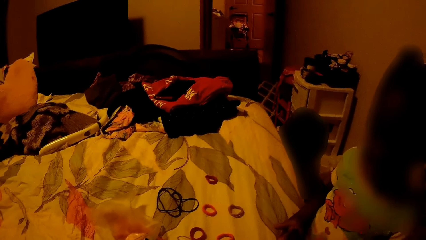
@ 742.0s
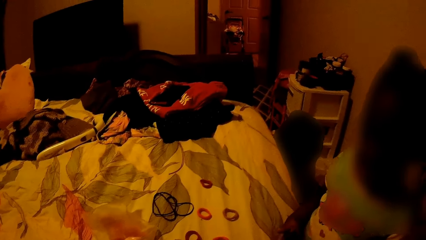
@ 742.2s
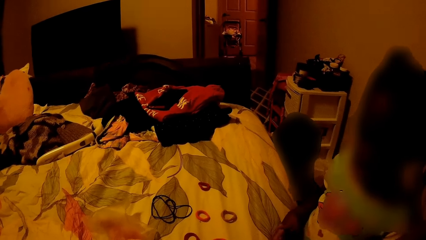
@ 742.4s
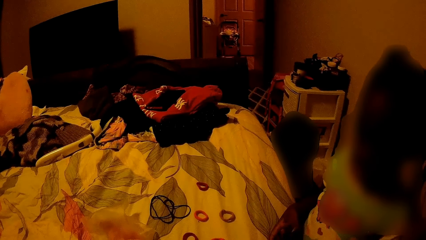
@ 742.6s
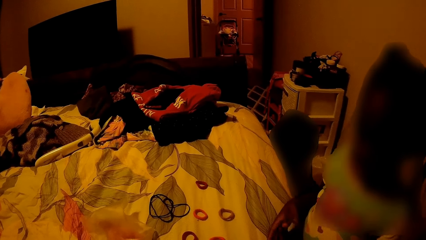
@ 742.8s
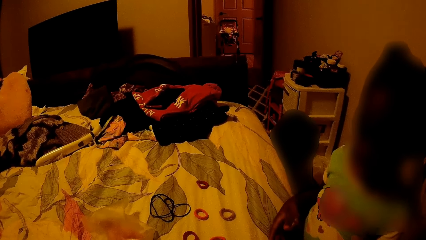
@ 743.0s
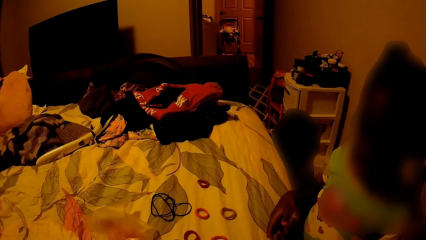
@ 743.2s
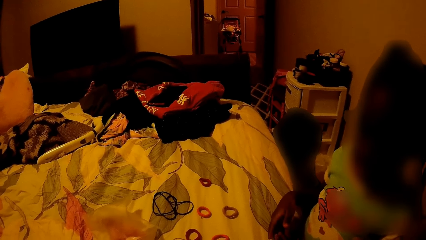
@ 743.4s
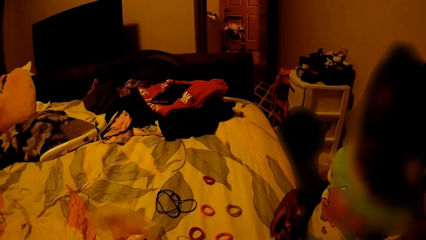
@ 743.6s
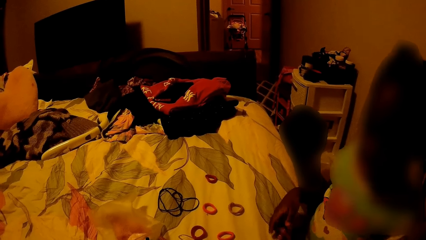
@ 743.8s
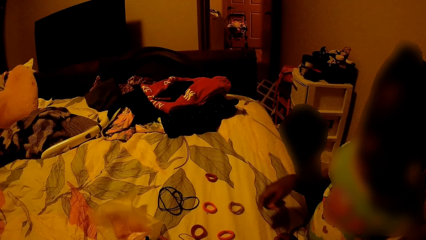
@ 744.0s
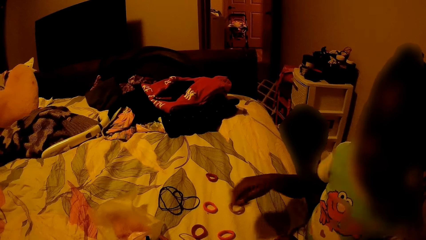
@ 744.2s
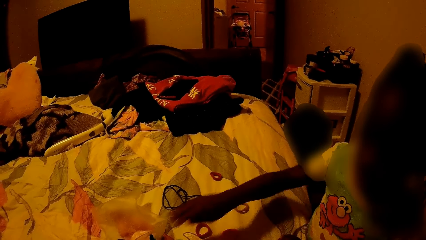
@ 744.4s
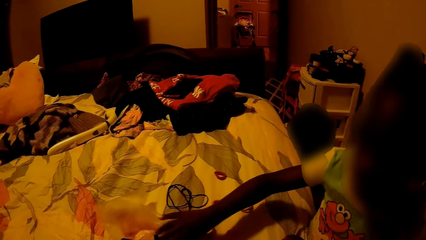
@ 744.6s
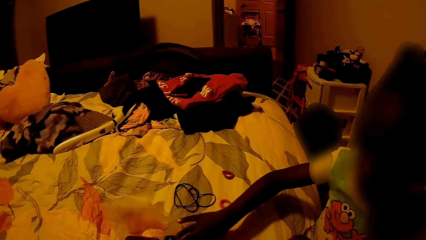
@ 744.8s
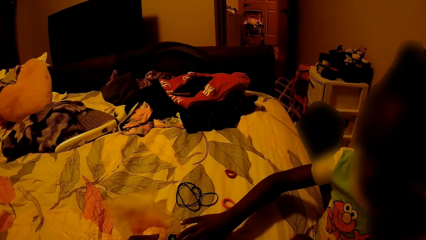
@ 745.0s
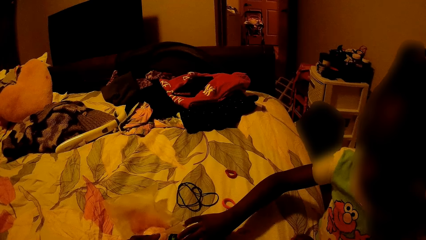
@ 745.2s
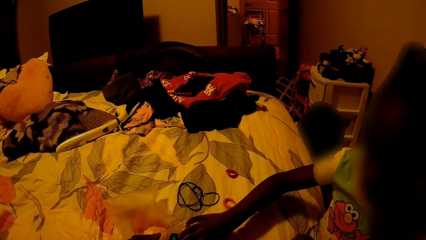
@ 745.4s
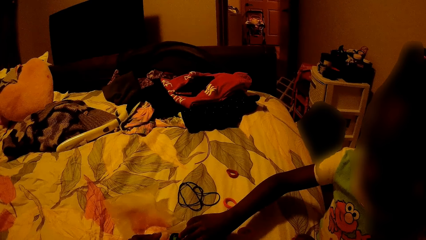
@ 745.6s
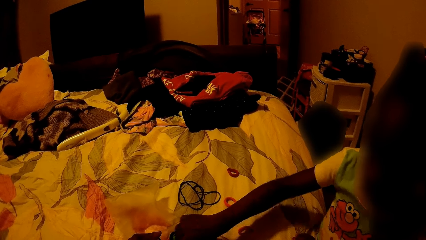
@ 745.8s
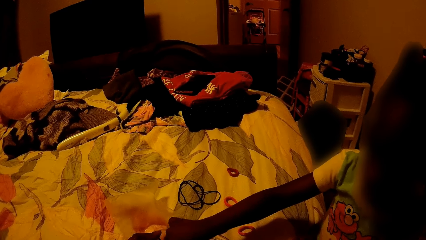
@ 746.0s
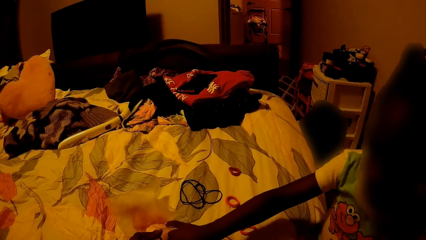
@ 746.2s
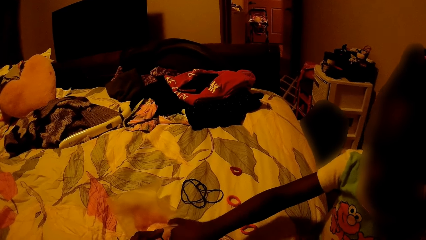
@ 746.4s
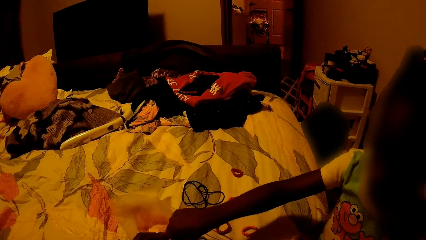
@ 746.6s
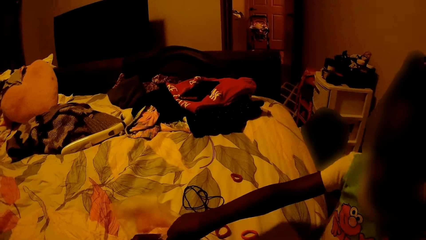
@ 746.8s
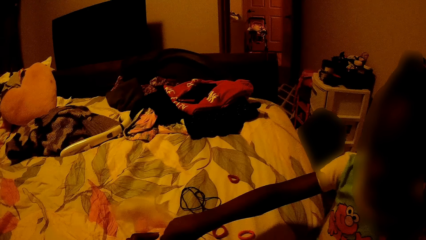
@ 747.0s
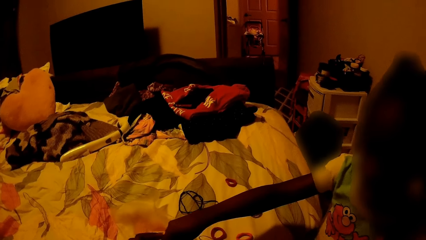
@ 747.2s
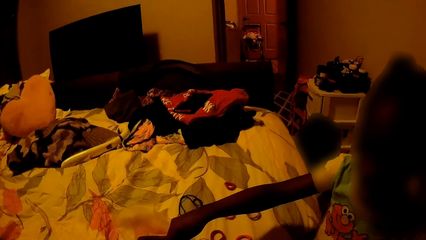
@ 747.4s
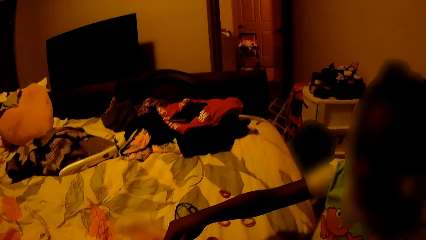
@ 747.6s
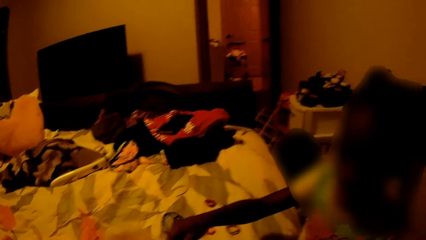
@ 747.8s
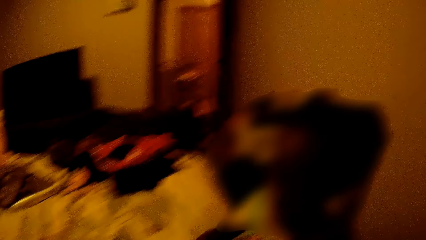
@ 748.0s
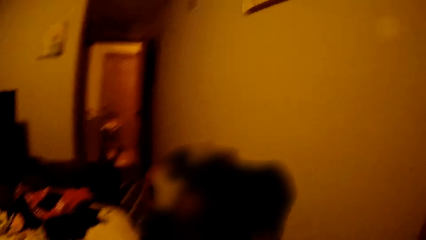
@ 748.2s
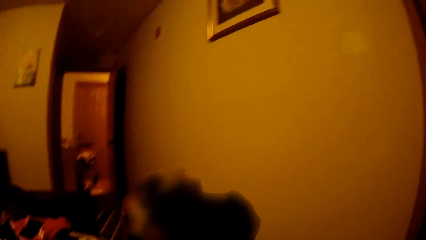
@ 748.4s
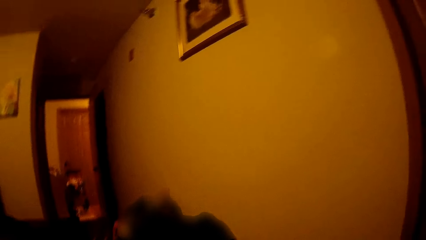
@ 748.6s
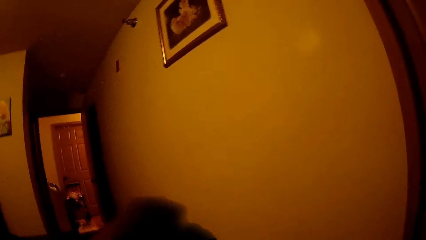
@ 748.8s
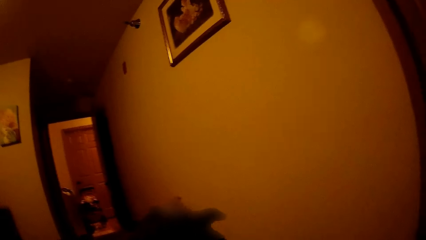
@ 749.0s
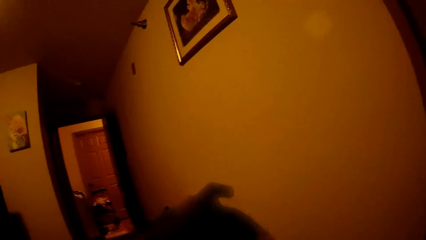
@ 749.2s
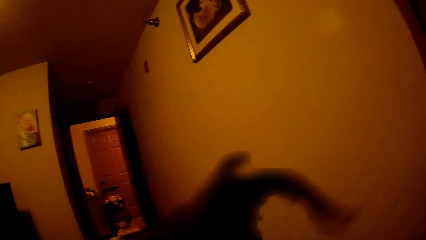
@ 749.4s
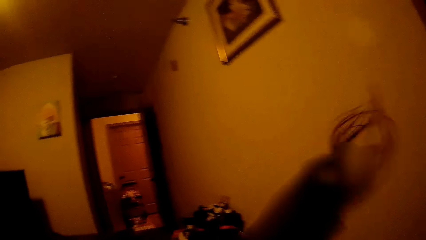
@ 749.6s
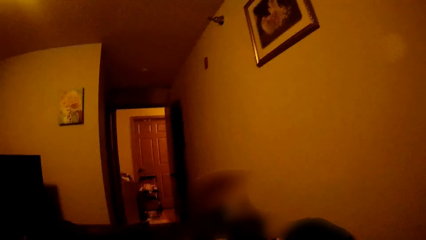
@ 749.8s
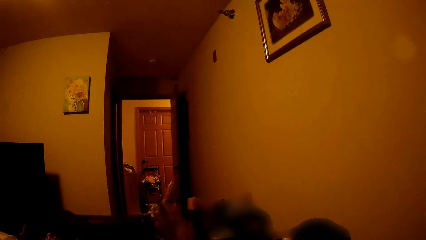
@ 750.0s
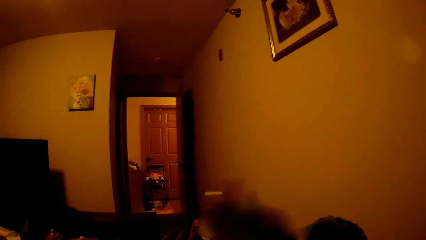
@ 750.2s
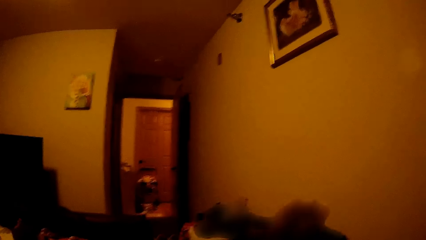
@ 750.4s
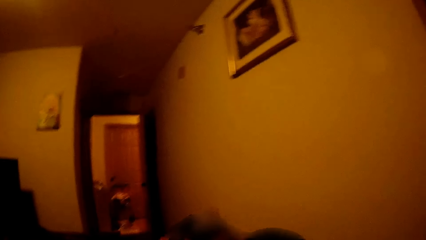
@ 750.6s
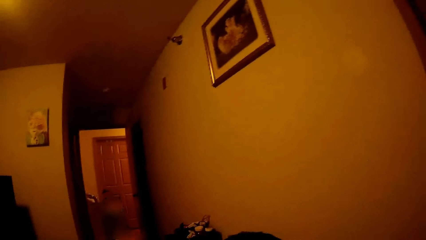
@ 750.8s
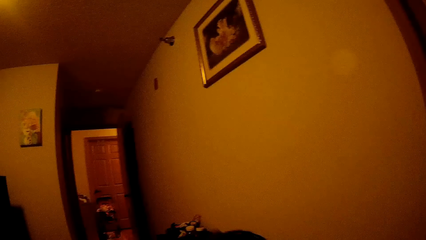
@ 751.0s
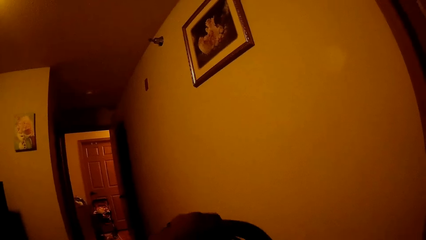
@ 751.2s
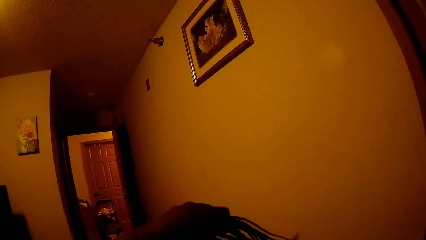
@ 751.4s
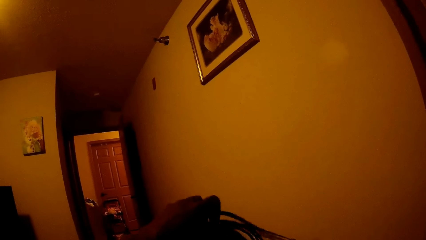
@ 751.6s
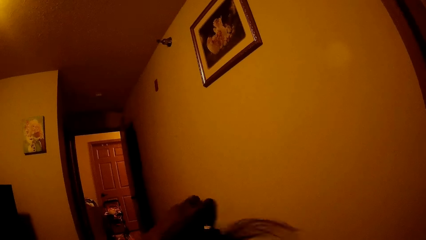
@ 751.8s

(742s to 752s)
The child picks a hair band from the bed with her right hand. The child touches the hair bands. The camera wearer looks around. She styles the child's hair with a hair band in her hands.

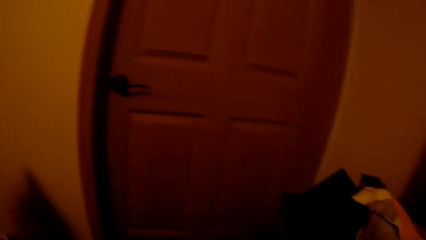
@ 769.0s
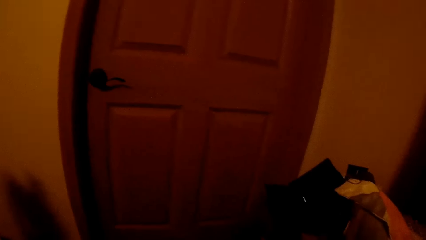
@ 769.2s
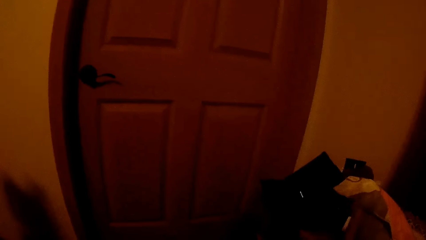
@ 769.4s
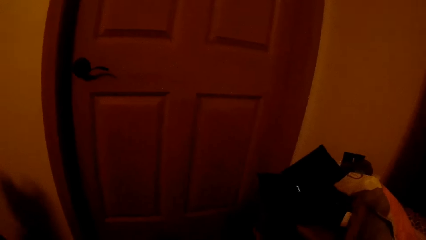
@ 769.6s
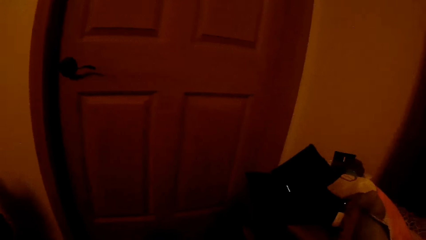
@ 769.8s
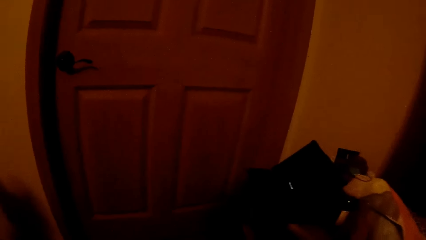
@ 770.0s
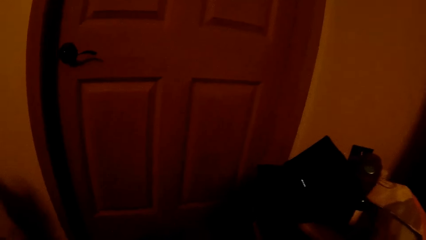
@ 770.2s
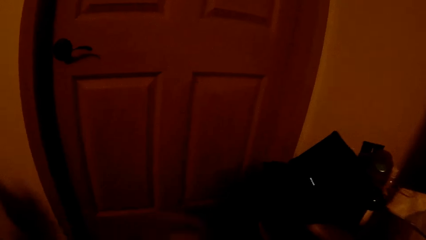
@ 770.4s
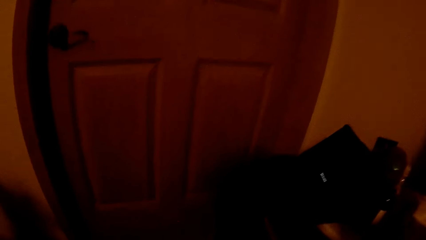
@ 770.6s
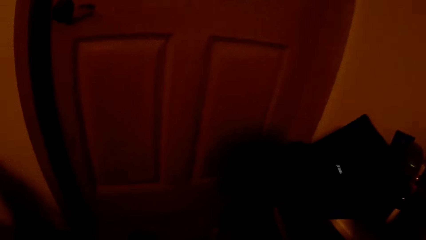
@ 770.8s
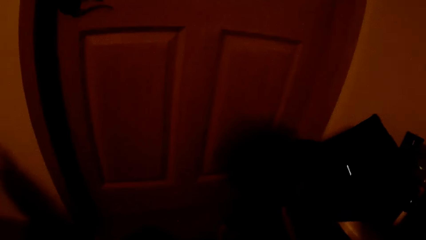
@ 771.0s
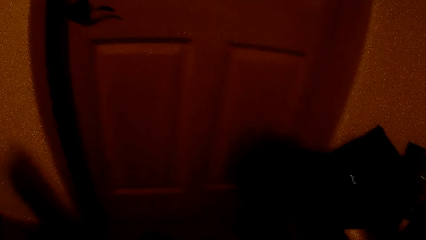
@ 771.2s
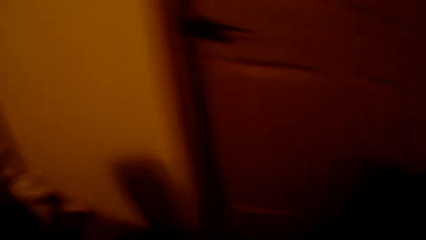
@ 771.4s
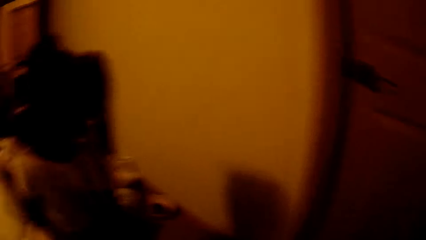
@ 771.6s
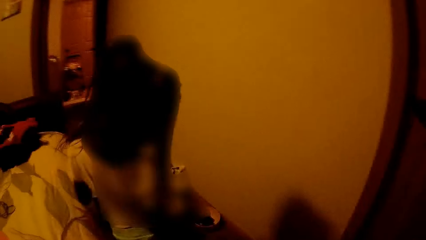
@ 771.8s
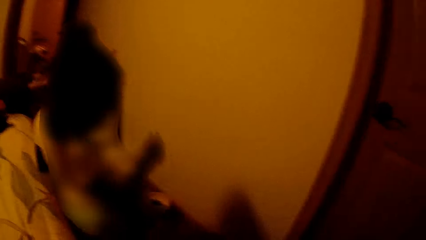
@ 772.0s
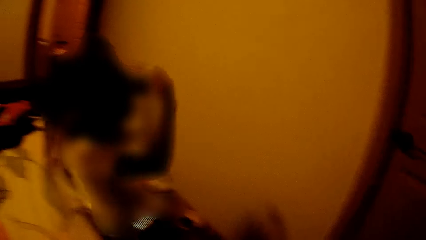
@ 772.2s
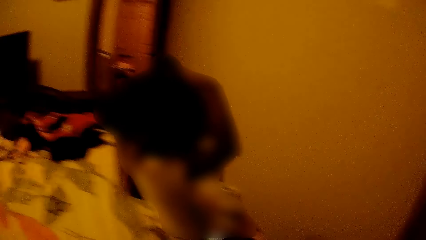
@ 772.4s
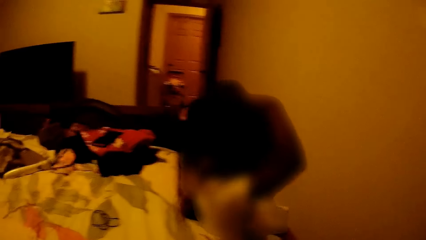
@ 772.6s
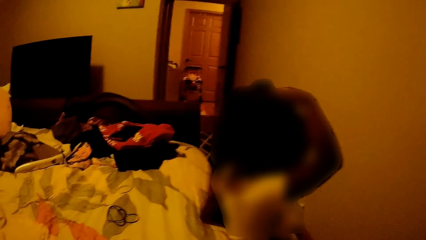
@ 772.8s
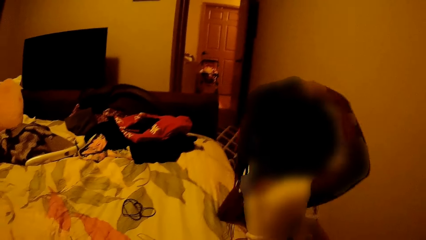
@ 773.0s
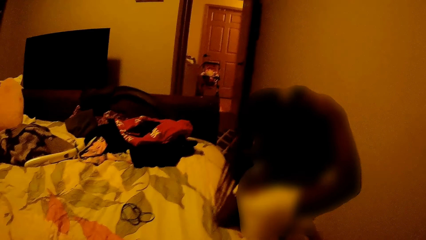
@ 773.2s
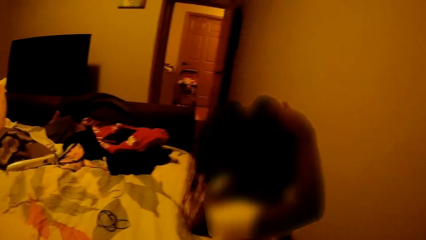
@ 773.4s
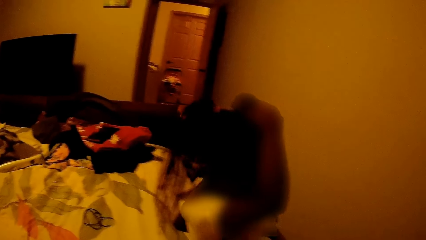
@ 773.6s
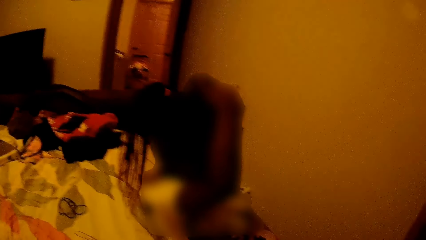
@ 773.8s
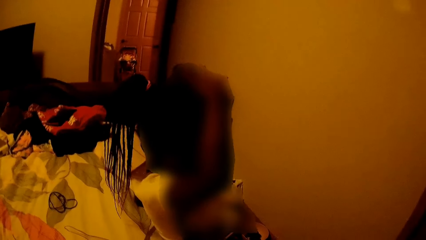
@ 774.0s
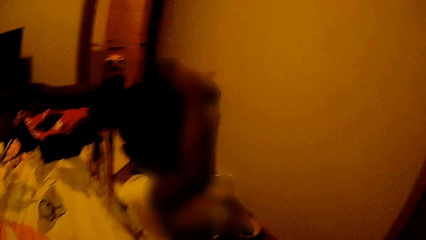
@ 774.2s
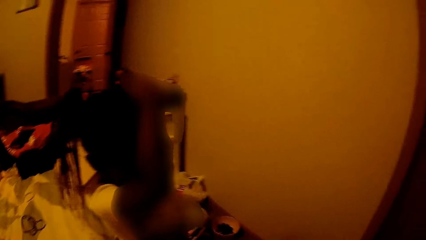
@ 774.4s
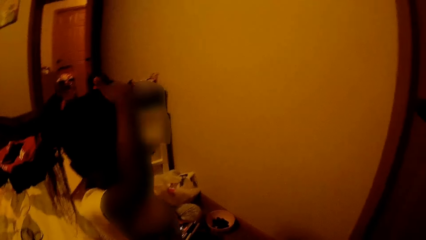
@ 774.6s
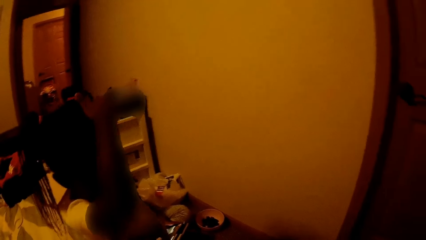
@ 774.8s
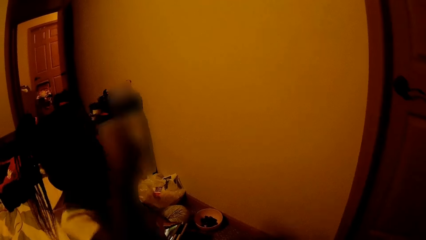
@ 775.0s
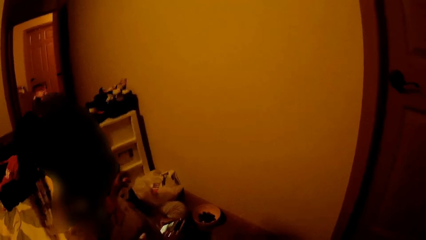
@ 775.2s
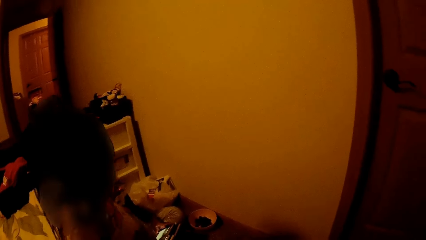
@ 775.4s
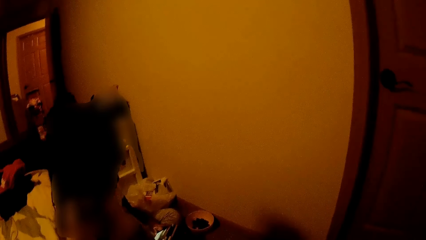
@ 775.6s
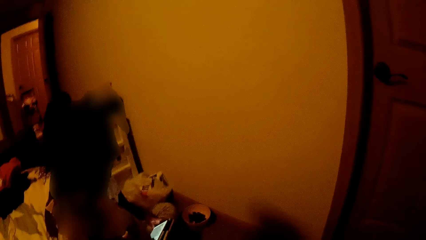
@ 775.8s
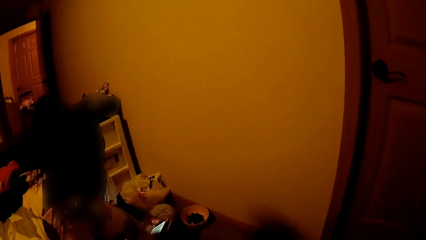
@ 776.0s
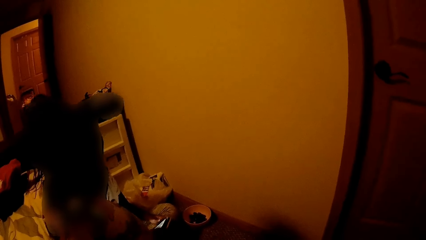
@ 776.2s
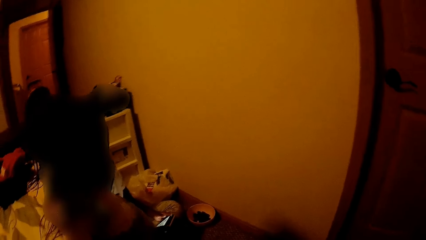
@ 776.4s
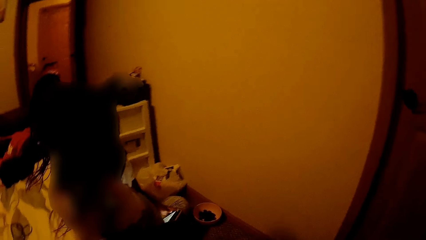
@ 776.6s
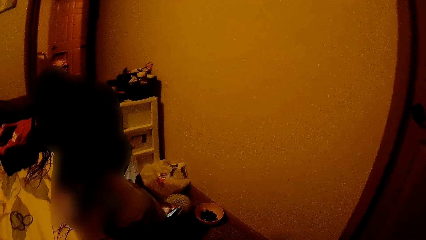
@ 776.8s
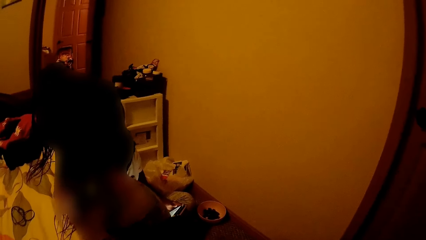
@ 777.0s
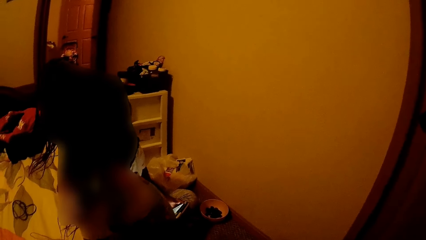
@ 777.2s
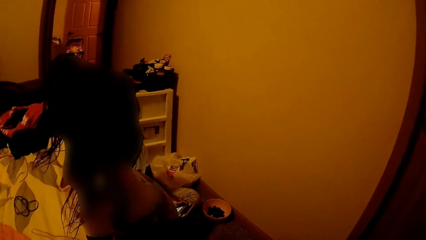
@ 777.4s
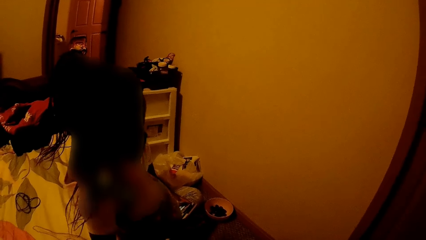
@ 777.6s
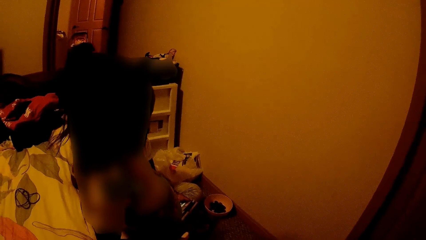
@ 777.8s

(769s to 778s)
The camera wearer looks around. She places the pack of hair bands on the cabinet beside the bed with her right hand. The child touches her hair with her right hand. Another child operates a phone with both hands.
